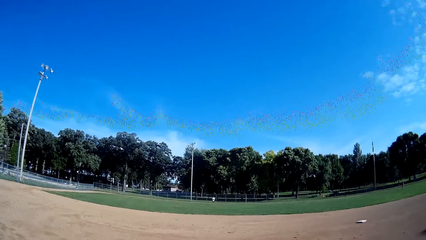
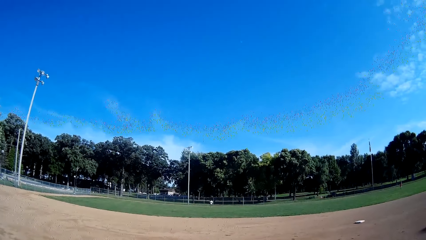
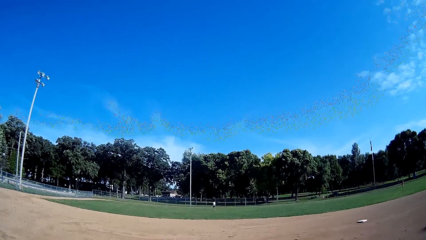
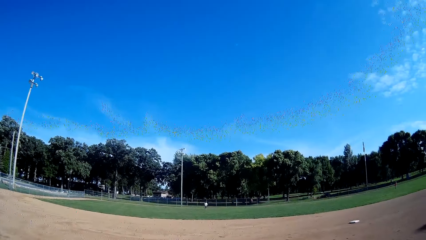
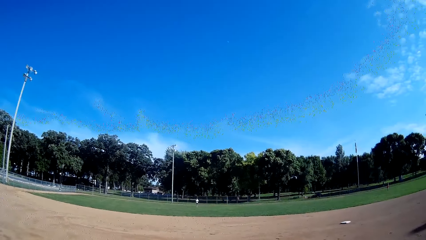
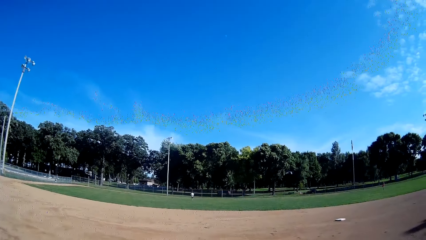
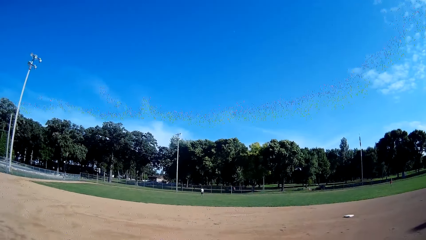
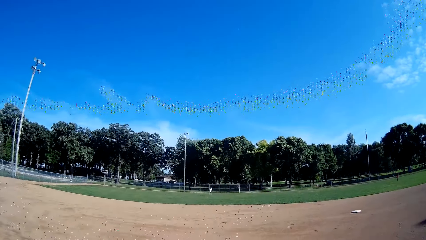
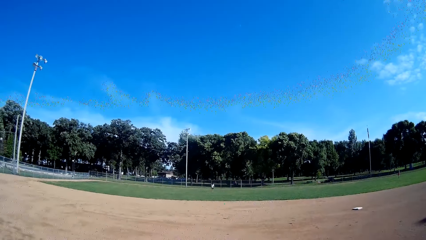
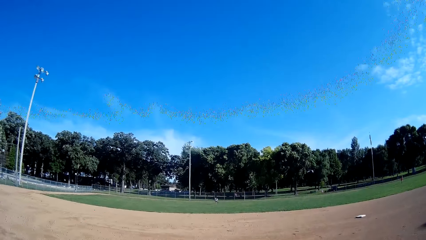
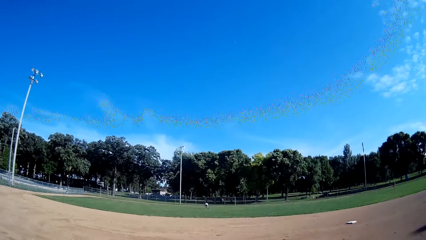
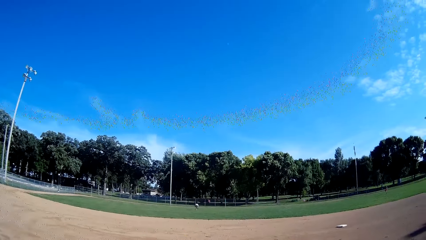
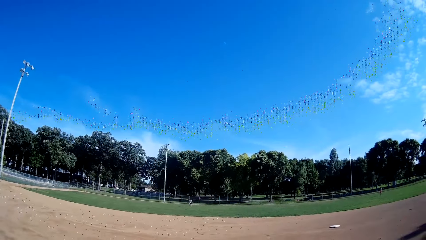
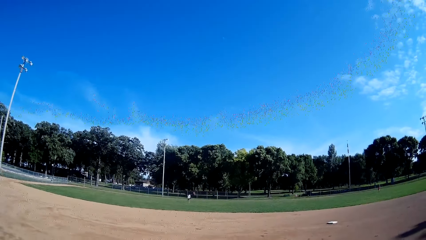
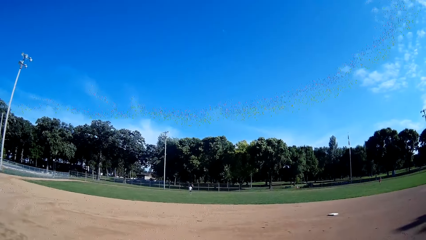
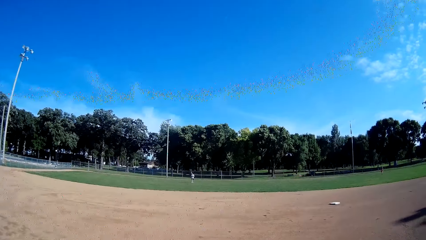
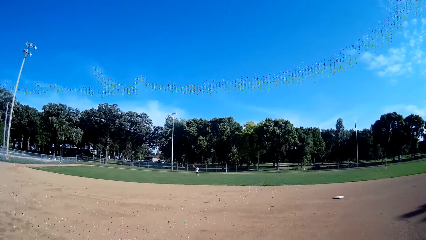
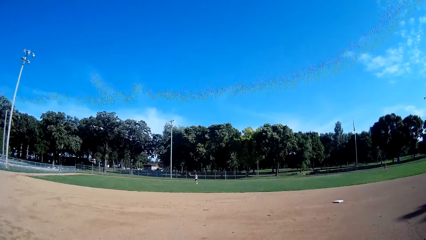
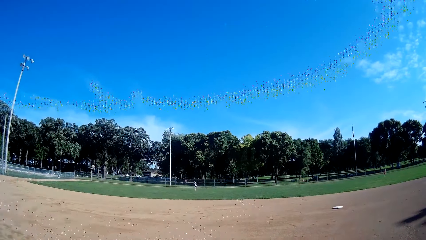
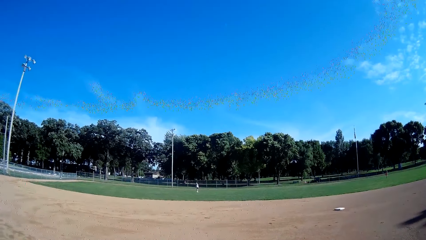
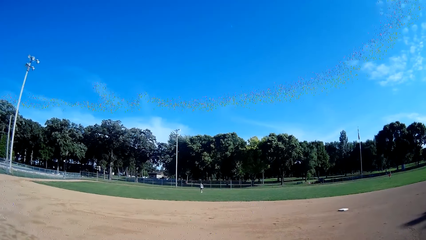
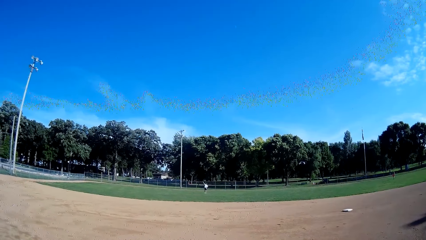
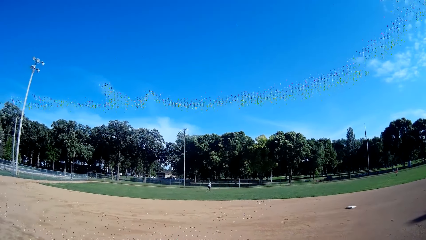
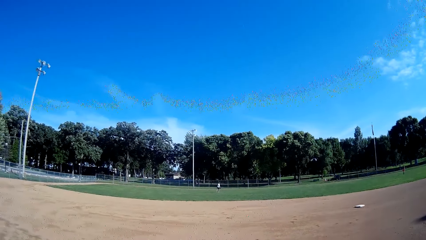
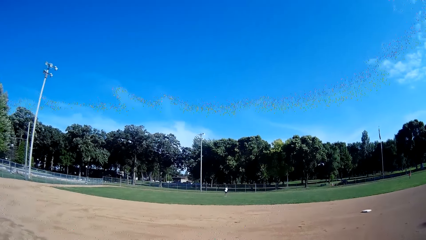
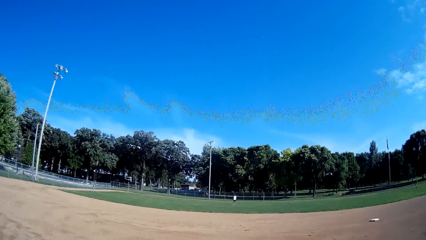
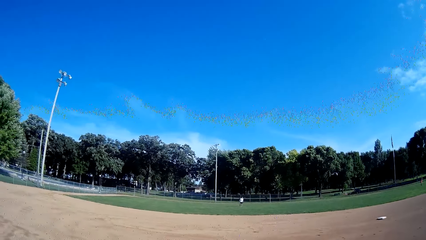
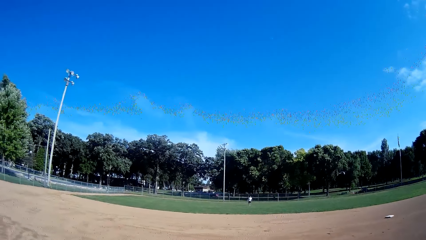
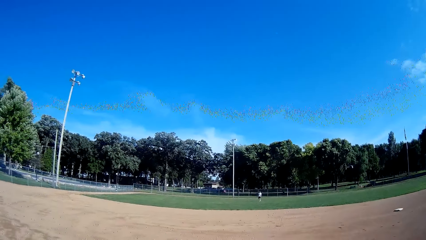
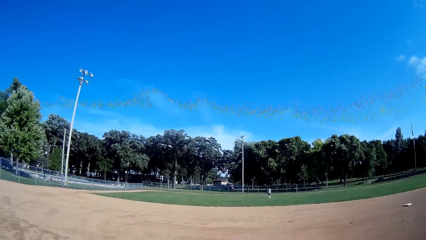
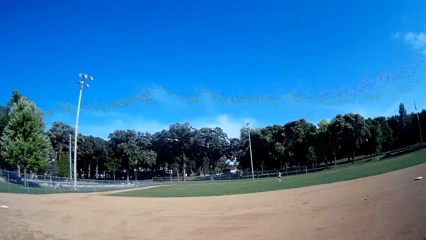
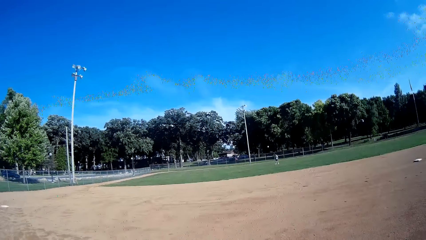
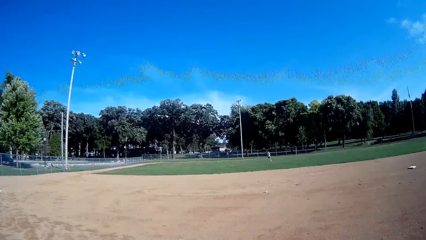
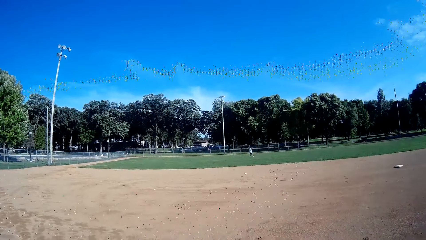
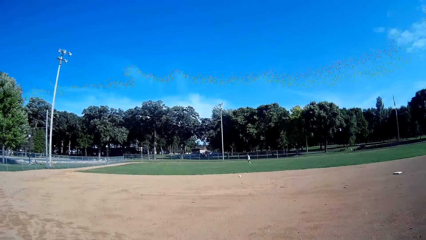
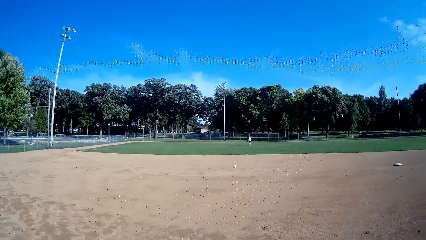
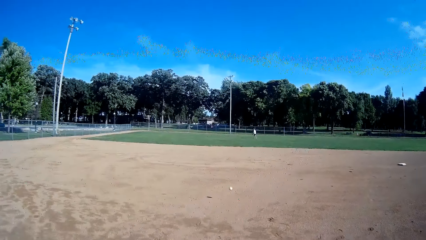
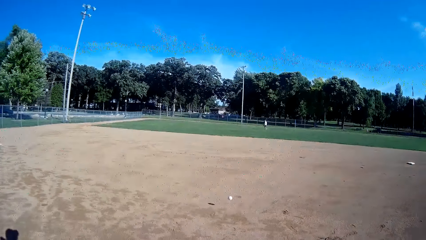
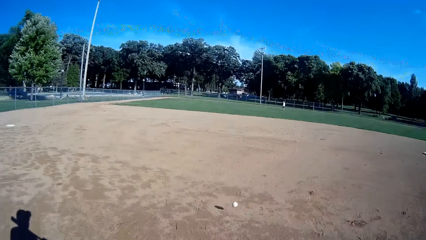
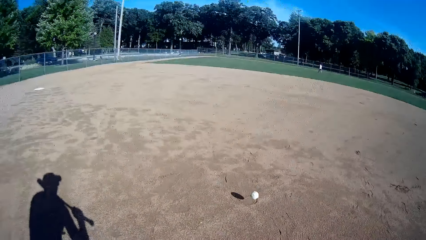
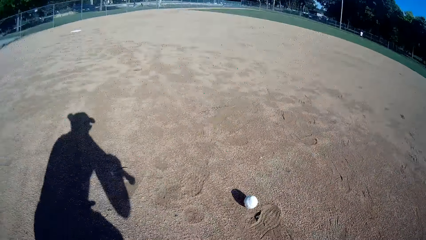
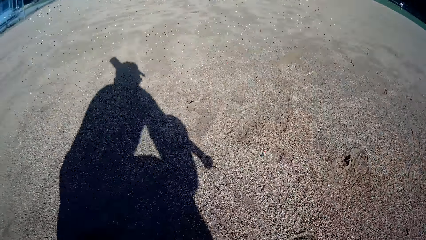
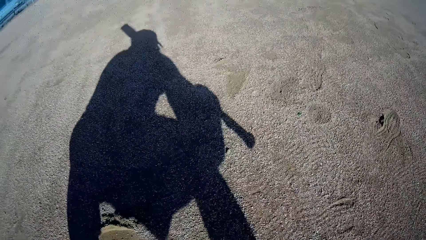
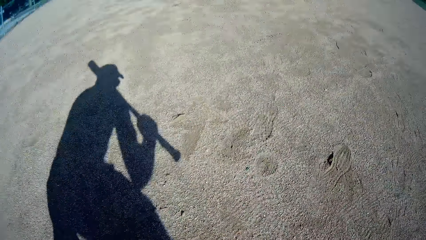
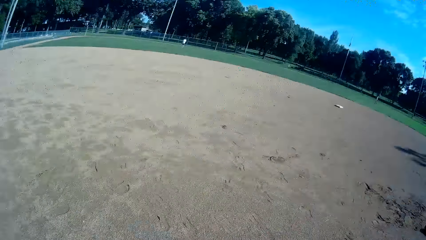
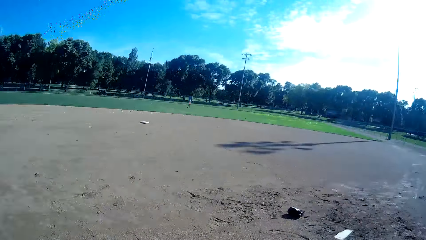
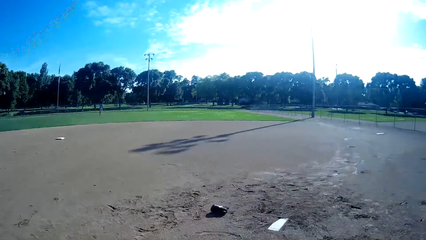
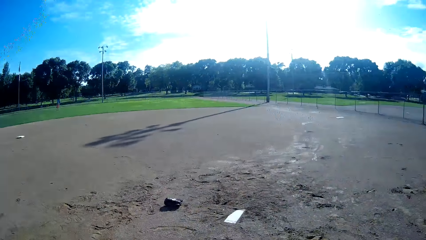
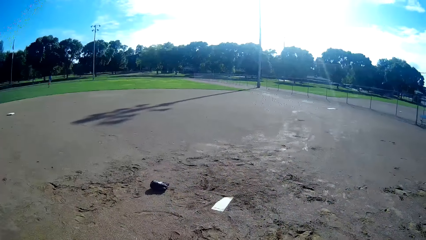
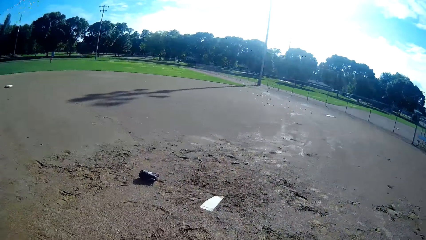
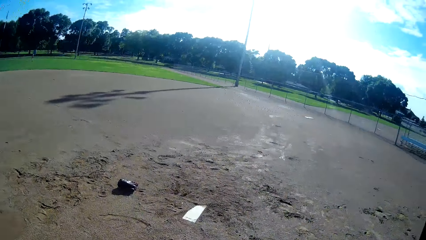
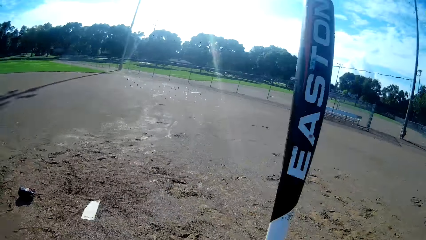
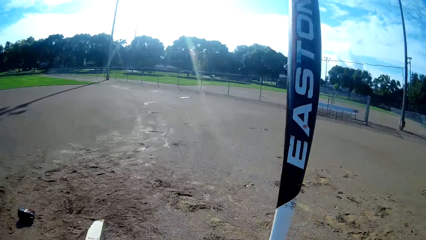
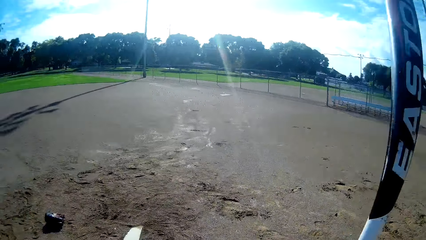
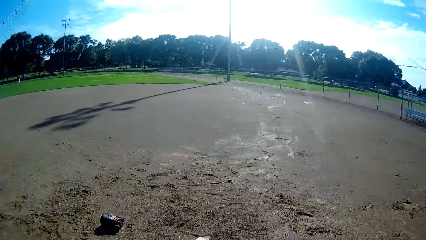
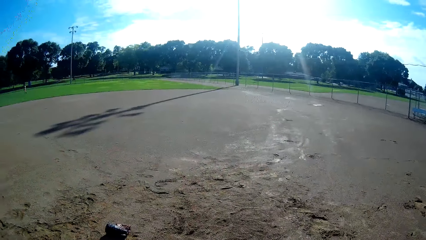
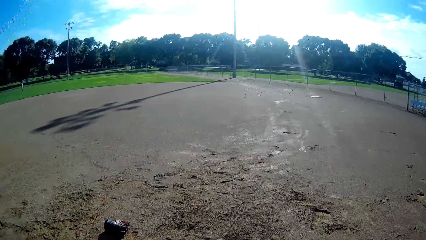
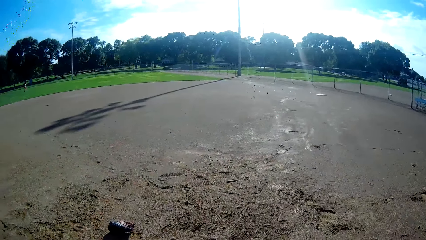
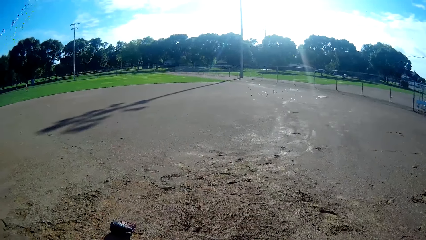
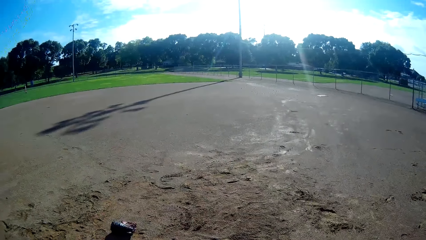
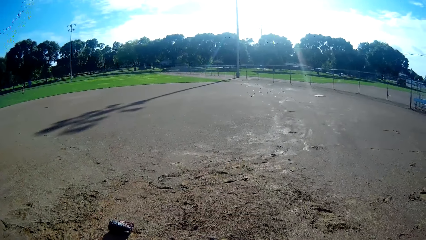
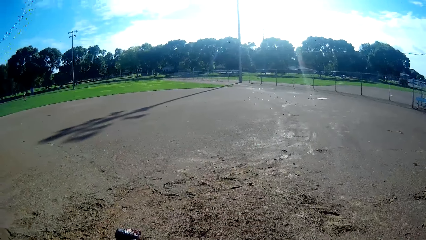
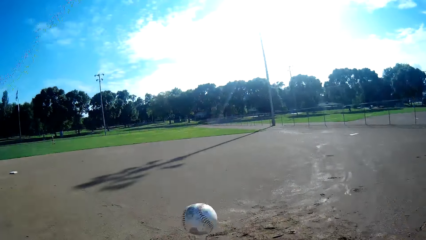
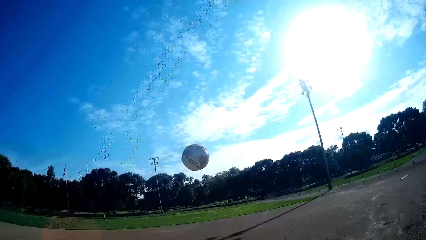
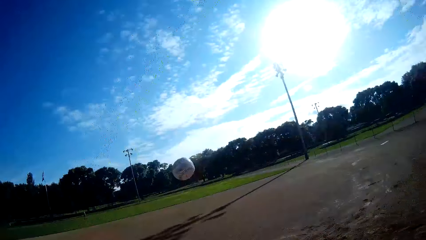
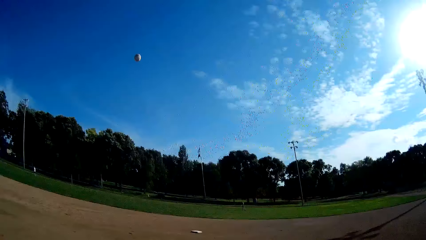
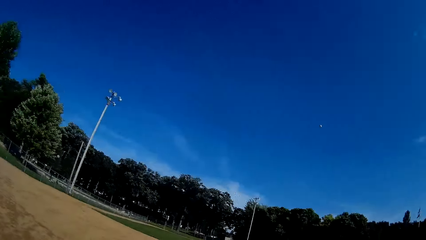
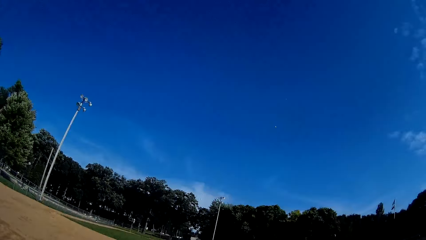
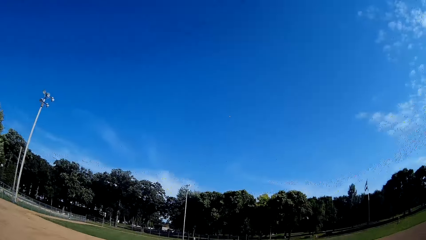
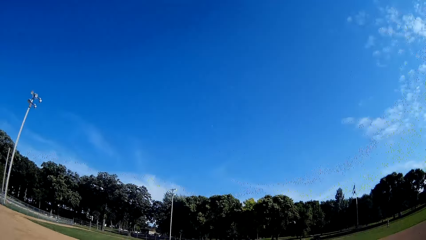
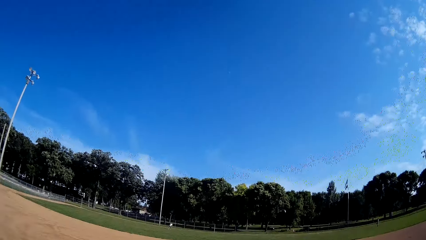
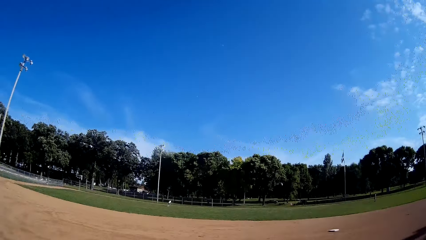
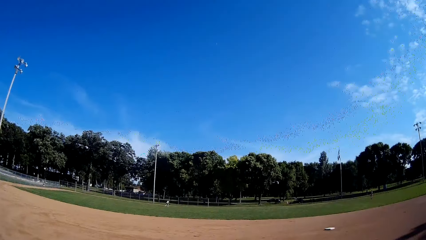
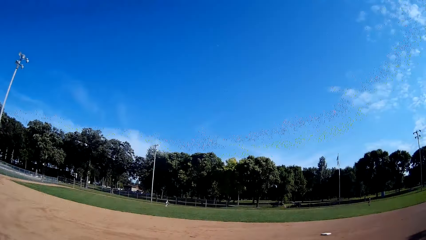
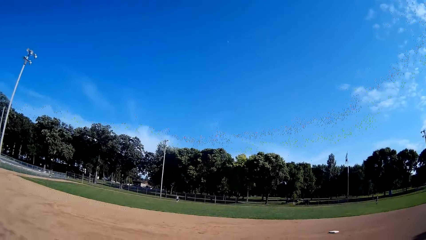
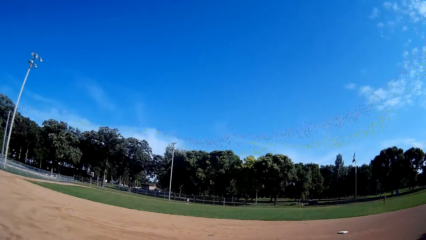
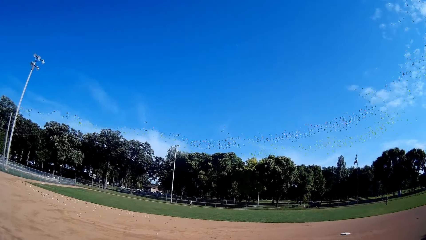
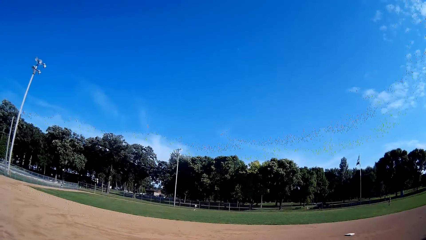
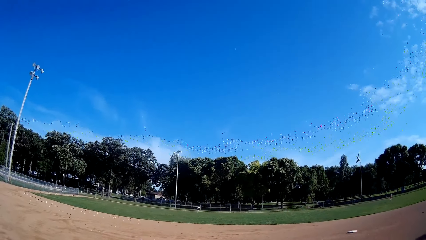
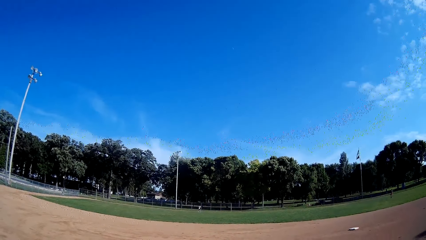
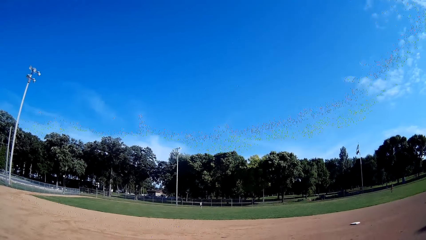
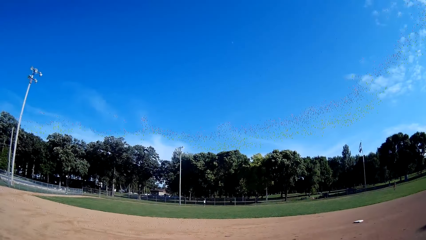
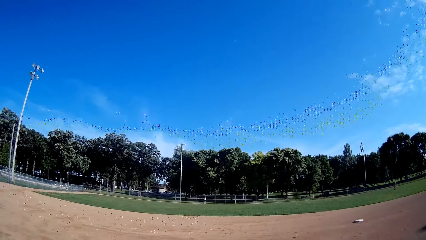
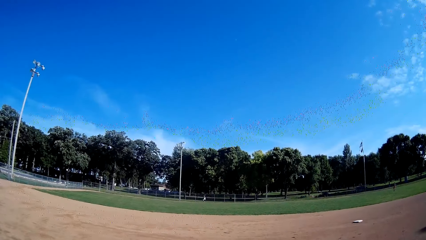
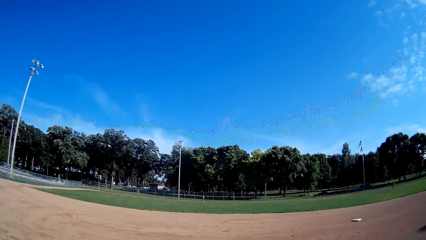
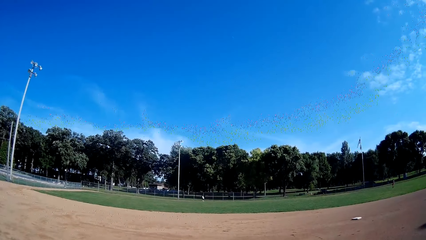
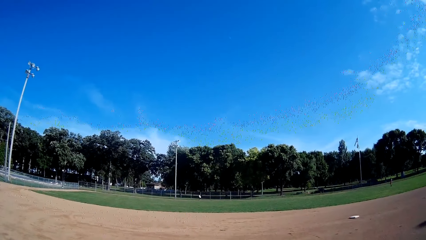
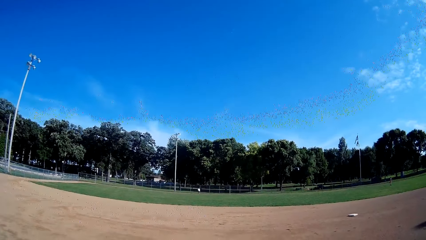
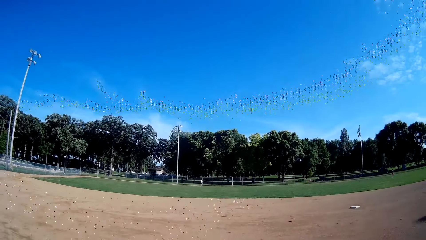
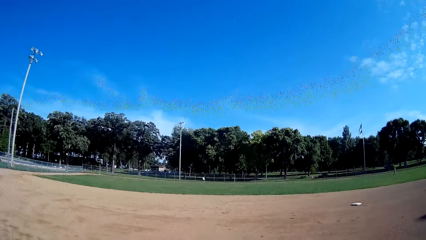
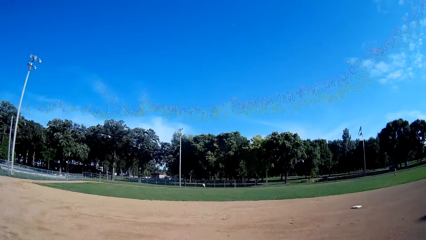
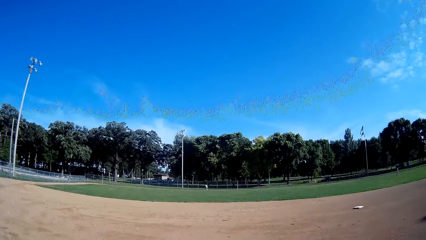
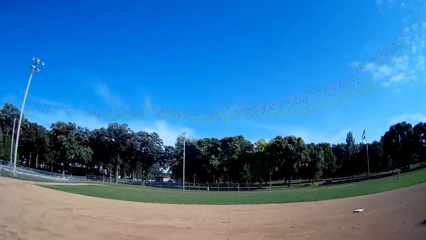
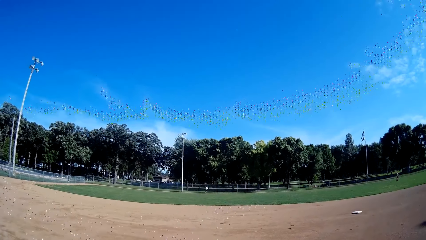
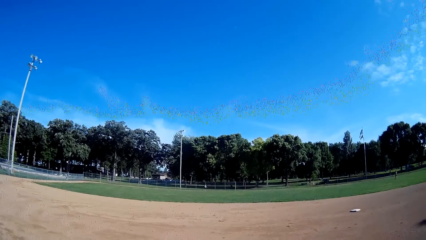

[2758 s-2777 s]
A man picks the ball from the ground. The man throws the ball towards the camera wearer. The camera wearer catches the ball on the ground. They walk towards the mark on the ground. They raise the bat. They hold the baseball bat into position. They throw the baseball in the air. They hit the baseball with the bat towards the man. They walk towards the baseball. The man catches the baseball.
